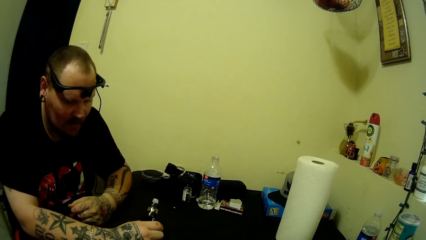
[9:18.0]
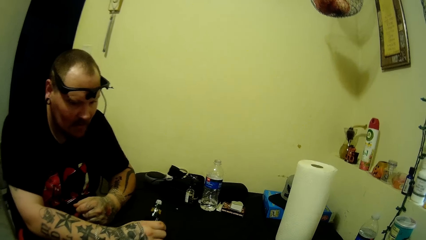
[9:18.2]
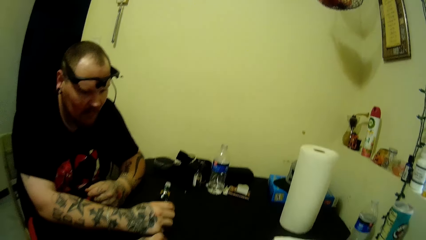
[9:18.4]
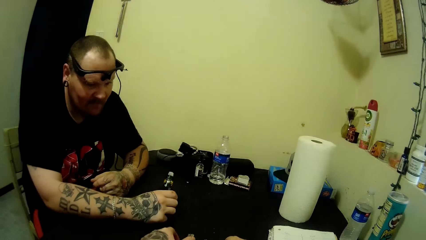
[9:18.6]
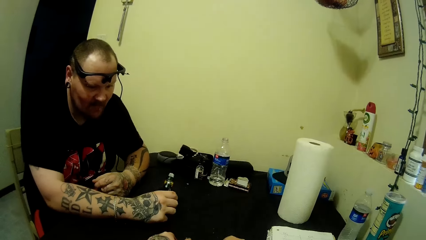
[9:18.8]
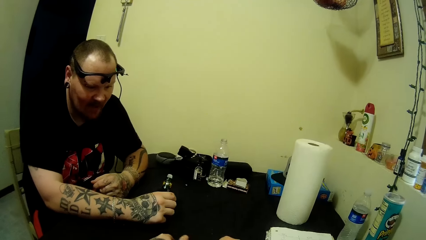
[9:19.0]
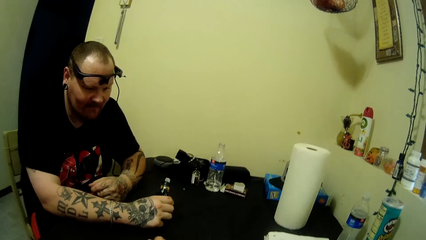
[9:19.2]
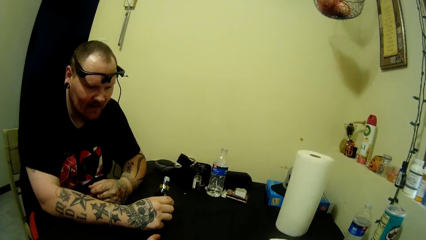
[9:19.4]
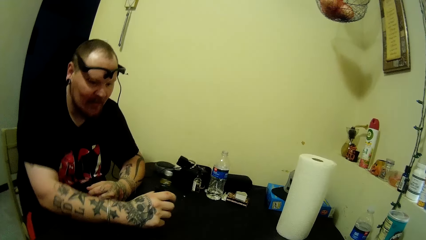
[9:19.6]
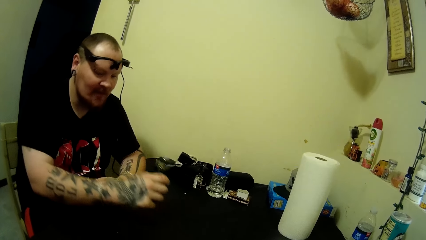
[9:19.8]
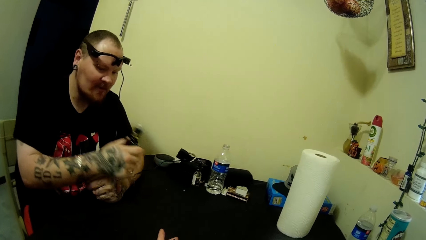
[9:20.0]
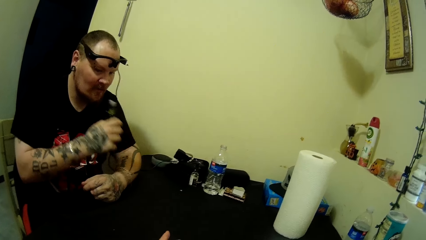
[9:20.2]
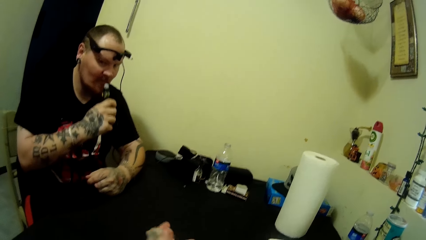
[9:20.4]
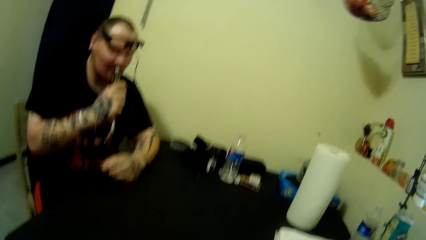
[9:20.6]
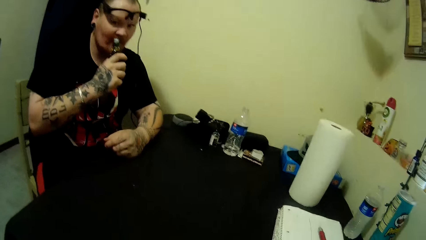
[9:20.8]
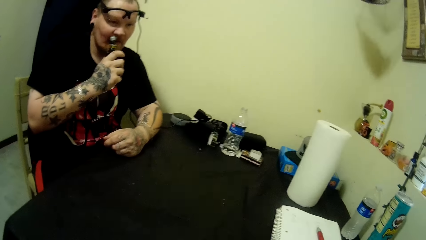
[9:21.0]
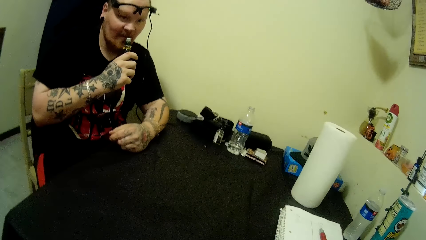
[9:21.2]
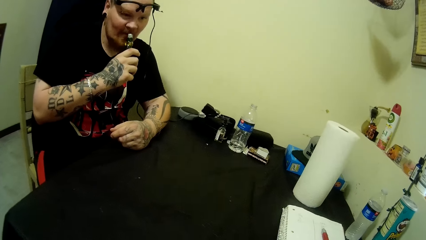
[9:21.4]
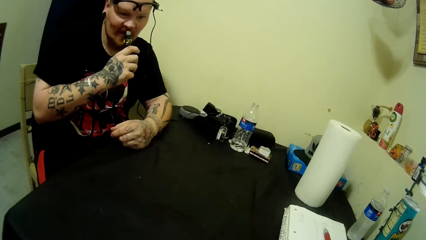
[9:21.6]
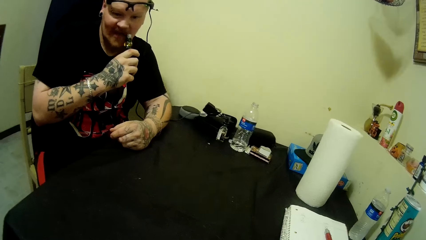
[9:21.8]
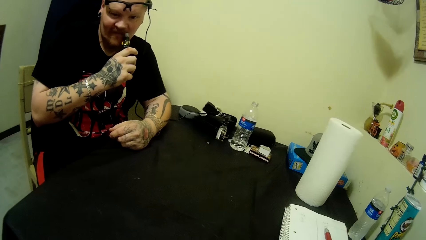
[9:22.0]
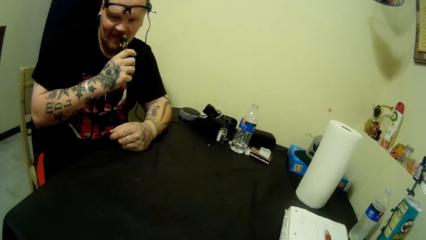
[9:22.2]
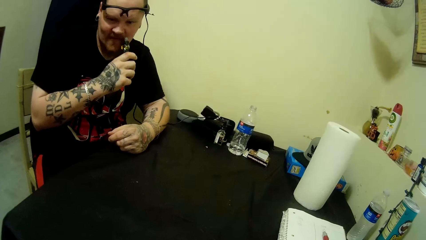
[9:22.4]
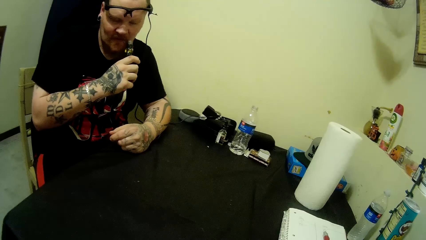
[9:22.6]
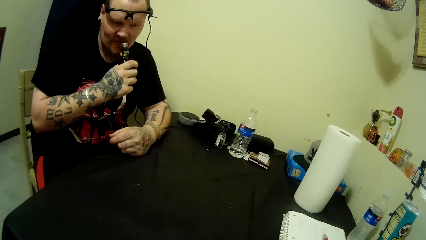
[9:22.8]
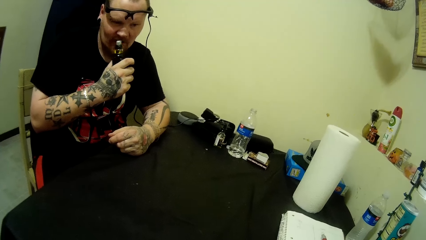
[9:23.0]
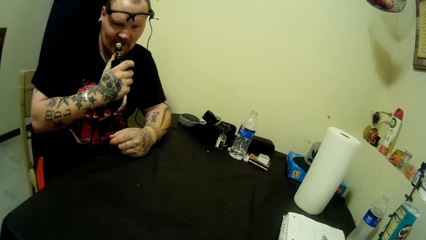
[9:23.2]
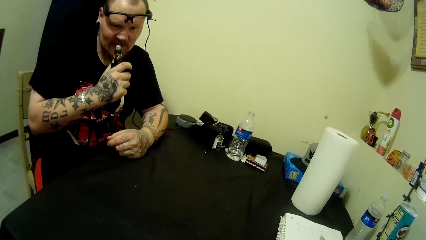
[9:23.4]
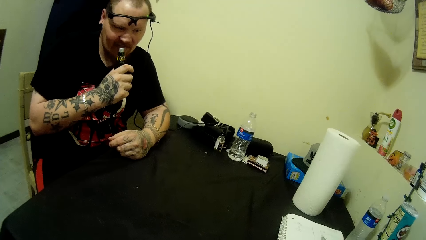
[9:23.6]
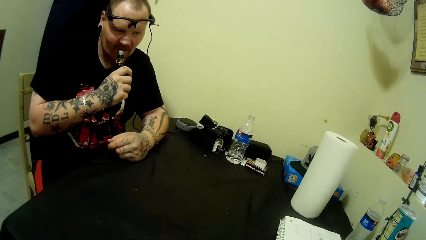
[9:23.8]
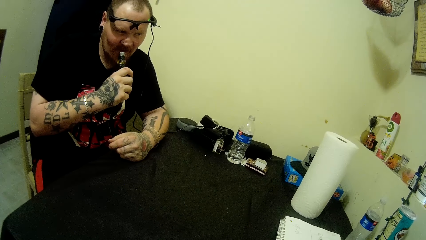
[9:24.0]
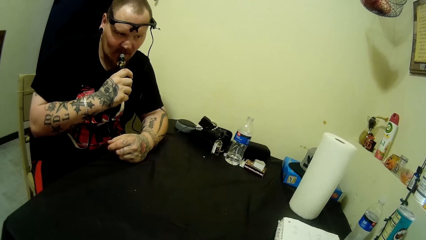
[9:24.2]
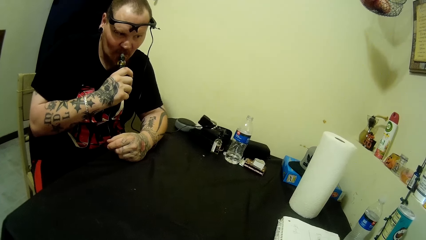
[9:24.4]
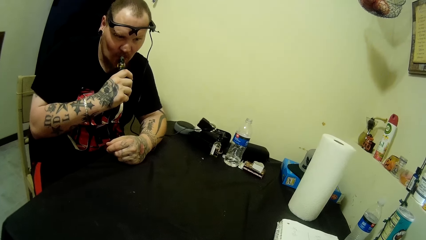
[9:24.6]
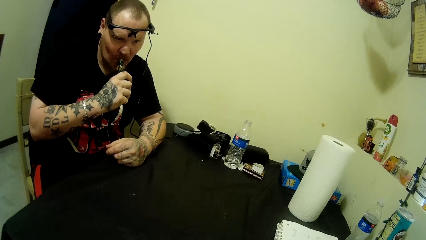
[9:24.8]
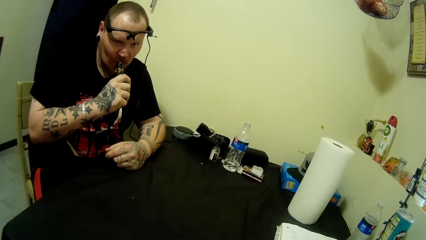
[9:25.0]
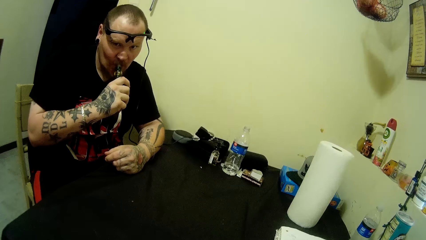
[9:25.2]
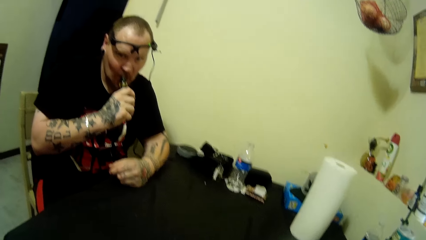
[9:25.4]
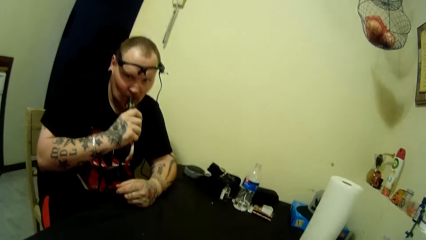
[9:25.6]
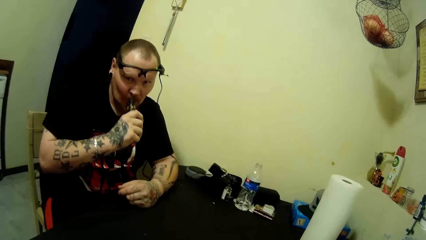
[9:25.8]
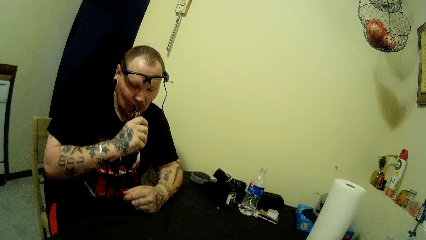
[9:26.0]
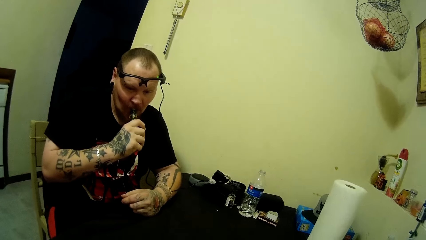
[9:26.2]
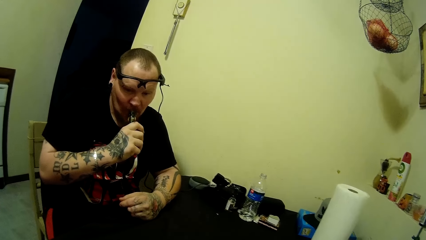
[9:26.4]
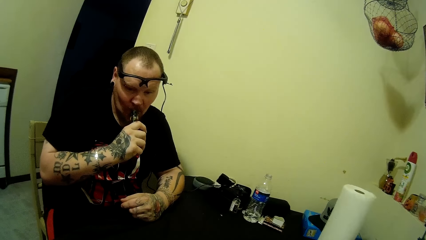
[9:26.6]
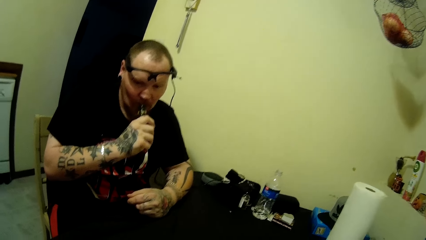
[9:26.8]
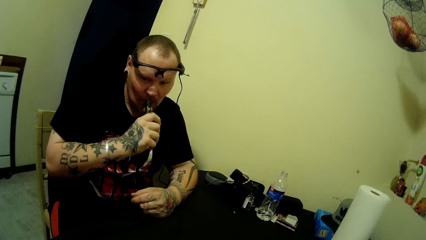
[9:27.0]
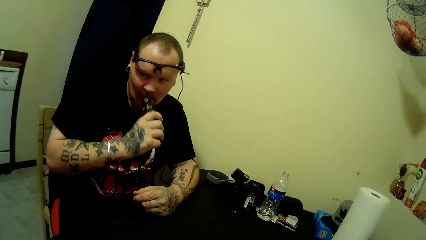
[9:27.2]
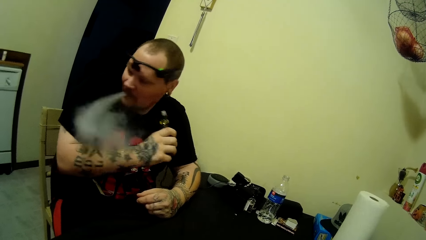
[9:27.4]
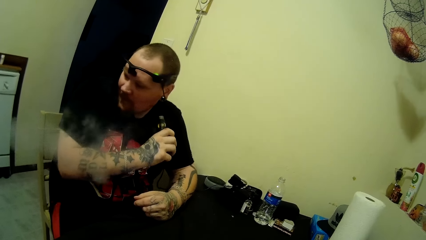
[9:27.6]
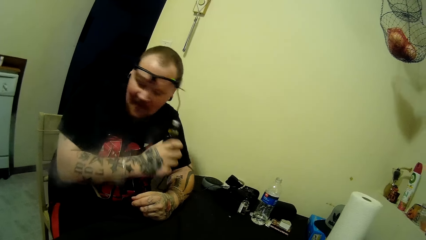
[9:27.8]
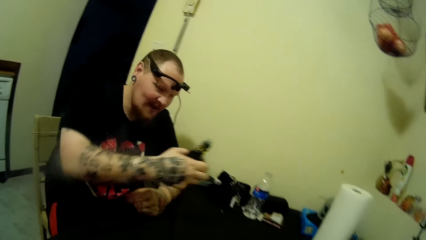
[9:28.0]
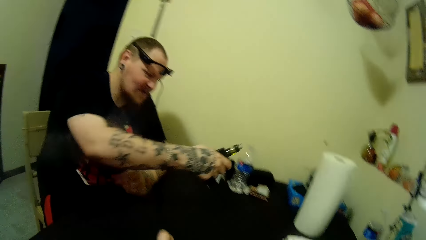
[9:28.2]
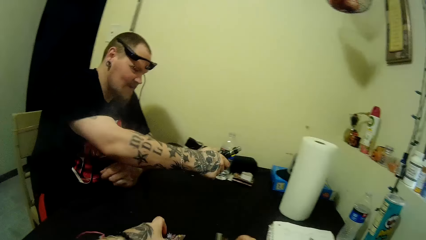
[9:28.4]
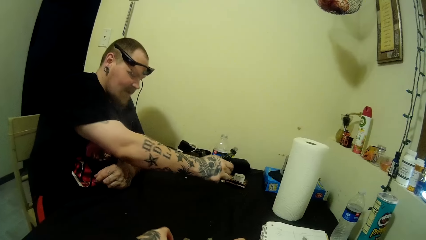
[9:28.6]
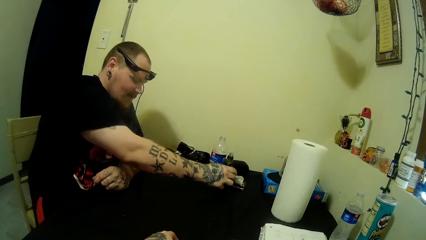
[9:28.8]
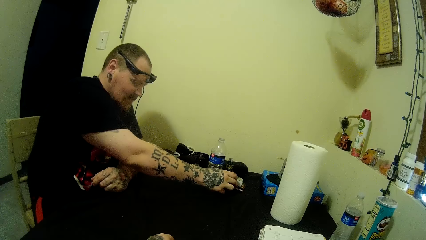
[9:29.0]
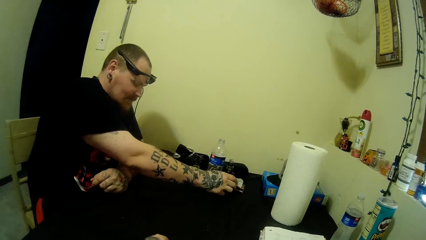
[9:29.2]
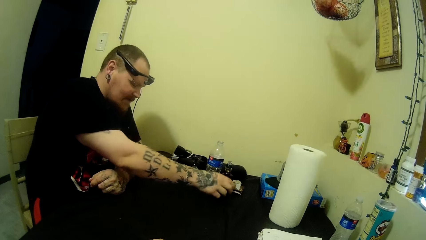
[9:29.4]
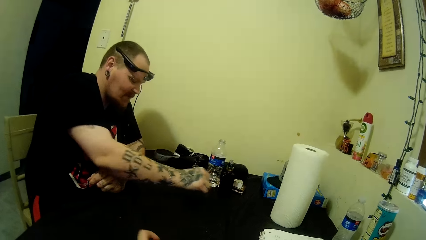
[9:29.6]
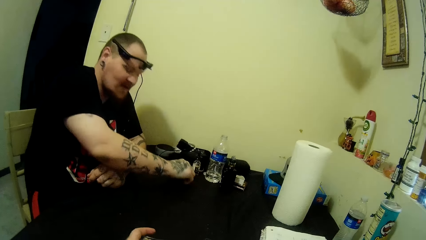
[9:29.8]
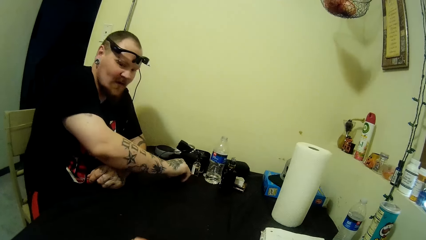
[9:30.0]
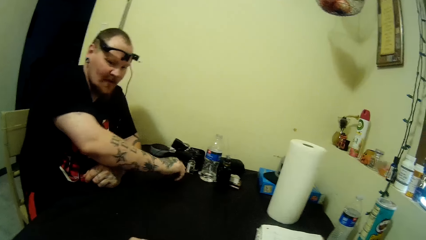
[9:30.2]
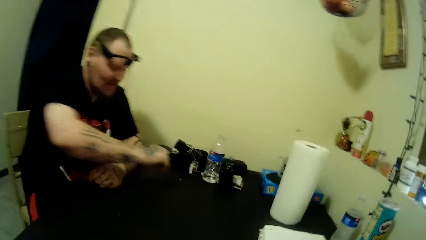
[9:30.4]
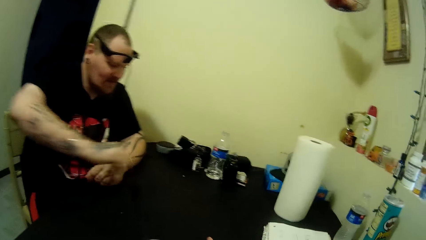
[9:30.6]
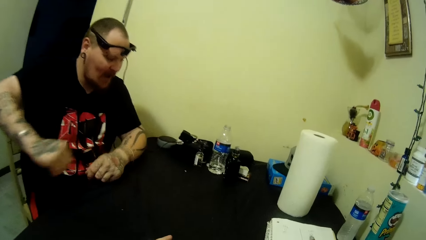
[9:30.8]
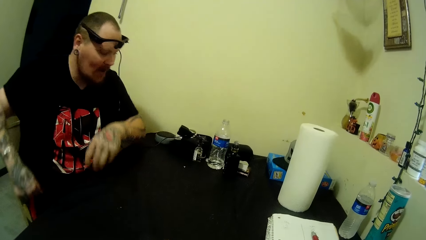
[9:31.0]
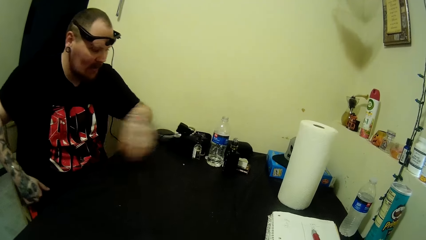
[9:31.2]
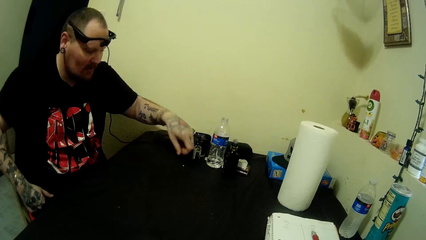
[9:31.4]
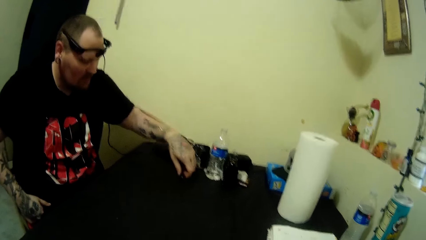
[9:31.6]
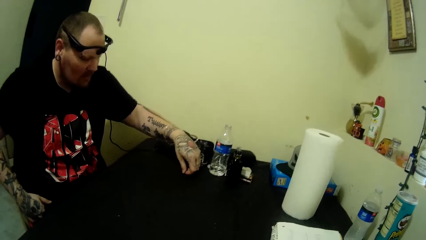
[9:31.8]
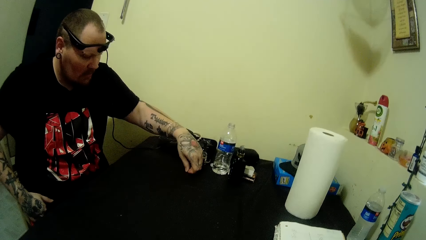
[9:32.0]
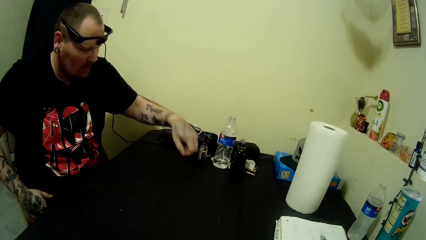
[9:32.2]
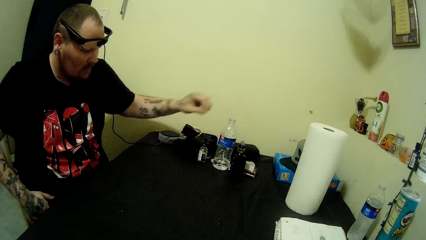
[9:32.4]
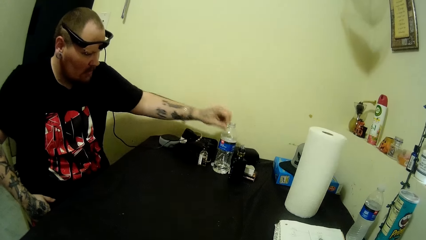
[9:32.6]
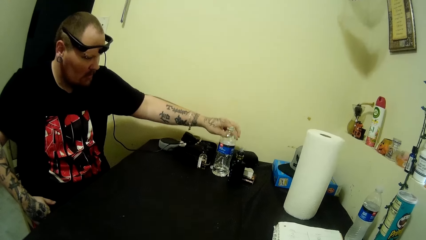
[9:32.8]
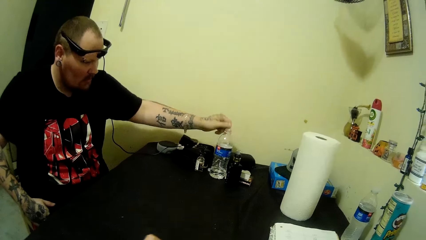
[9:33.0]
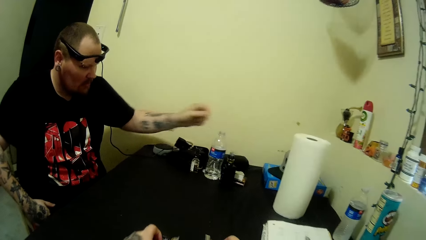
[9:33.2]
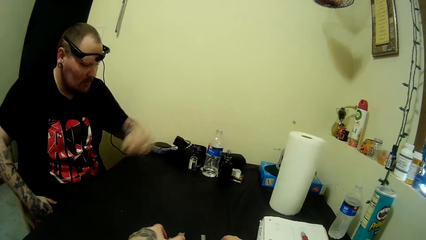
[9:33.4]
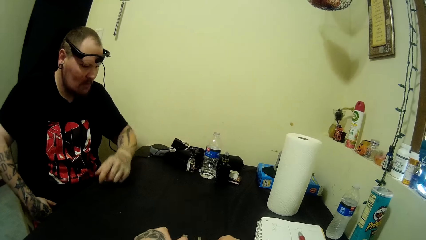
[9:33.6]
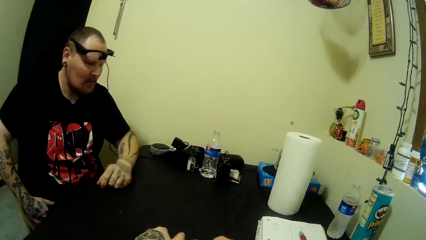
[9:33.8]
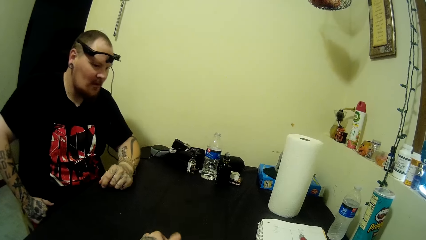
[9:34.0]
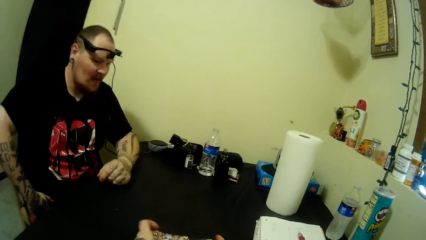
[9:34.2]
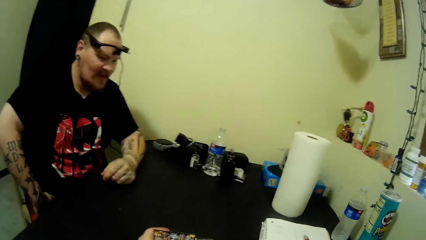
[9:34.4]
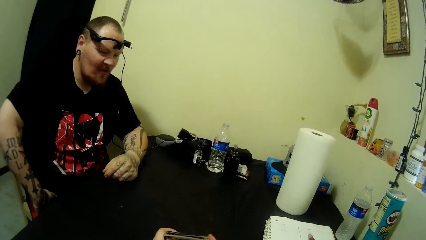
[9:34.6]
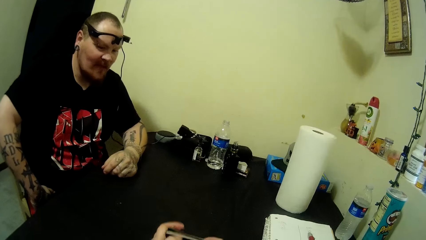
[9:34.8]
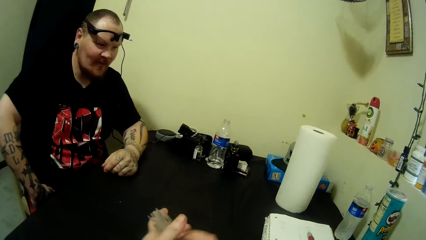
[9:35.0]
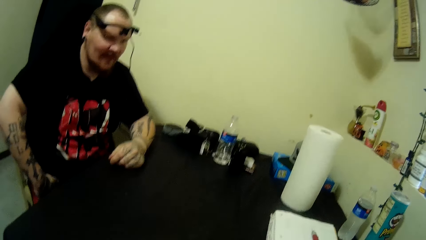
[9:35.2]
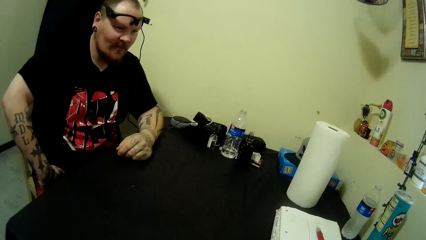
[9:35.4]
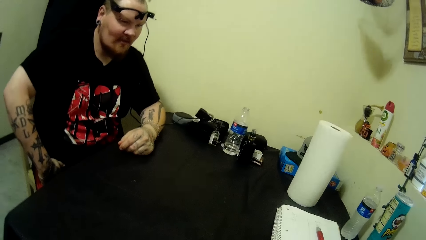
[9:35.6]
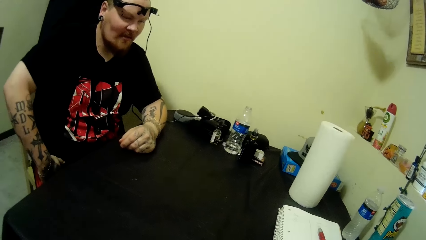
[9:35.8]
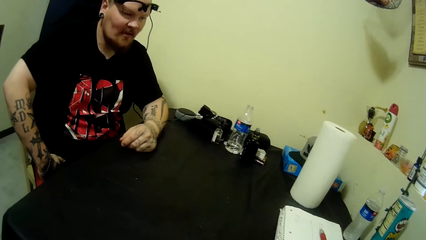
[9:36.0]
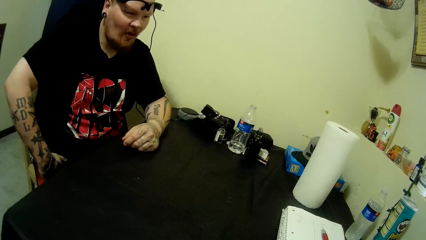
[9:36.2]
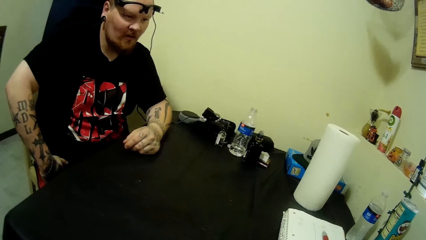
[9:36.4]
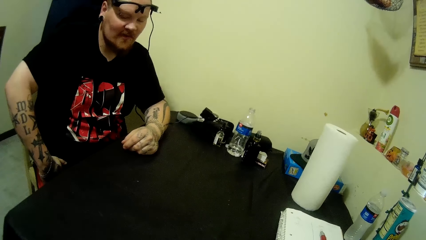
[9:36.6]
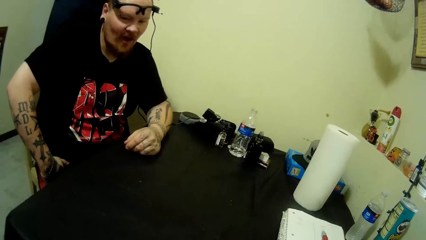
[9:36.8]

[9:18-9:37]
The camera wearer arranges the cards on the table. The man smokes from the smoke pipe. The camera wearer drops the smoke pipe on the table. They put the cards on the table. The man removes dirt from the table. The camera wearer picks the cards from the hand.
